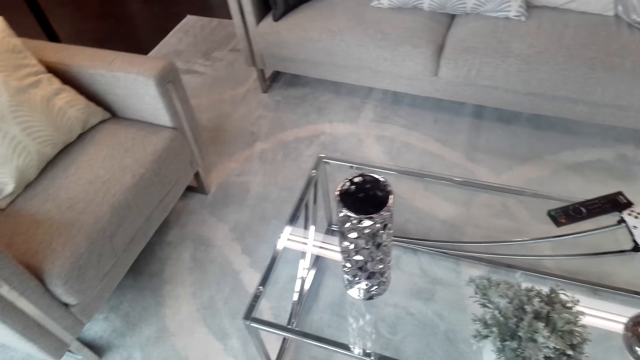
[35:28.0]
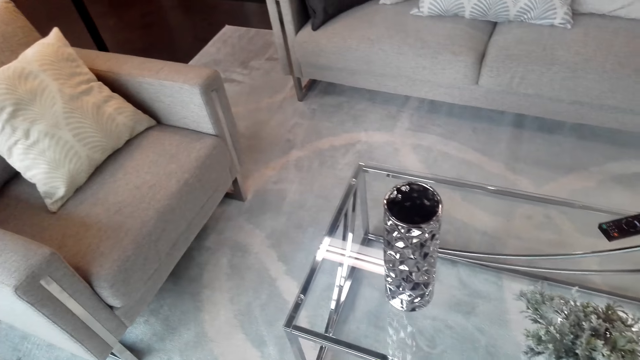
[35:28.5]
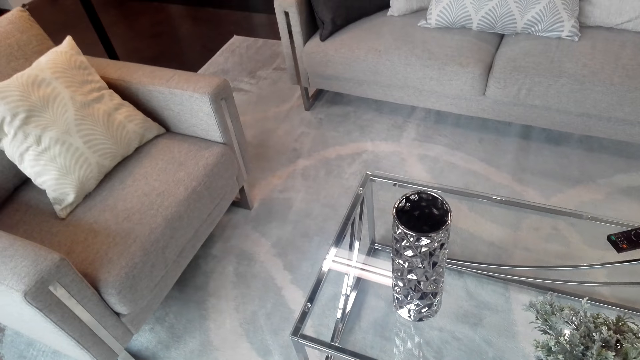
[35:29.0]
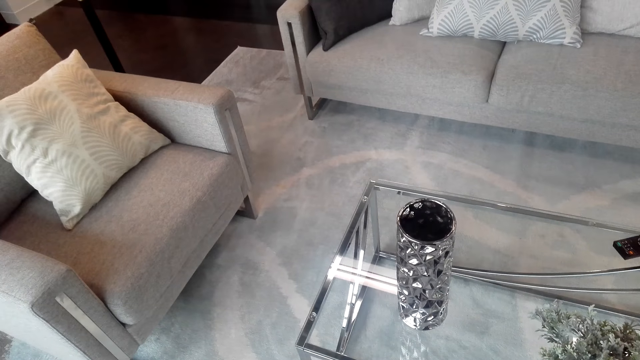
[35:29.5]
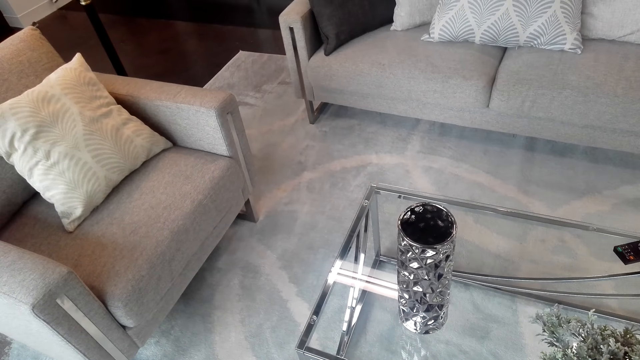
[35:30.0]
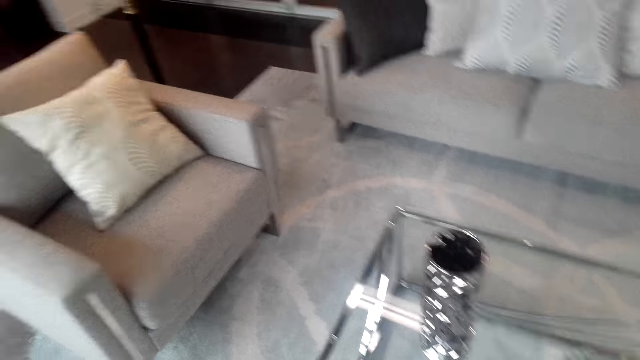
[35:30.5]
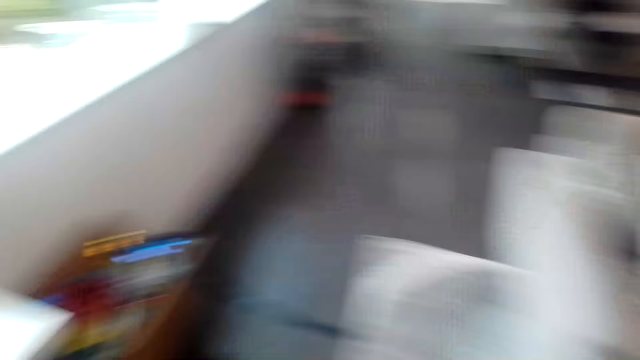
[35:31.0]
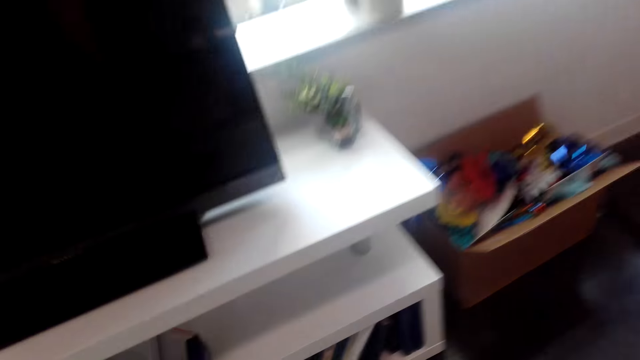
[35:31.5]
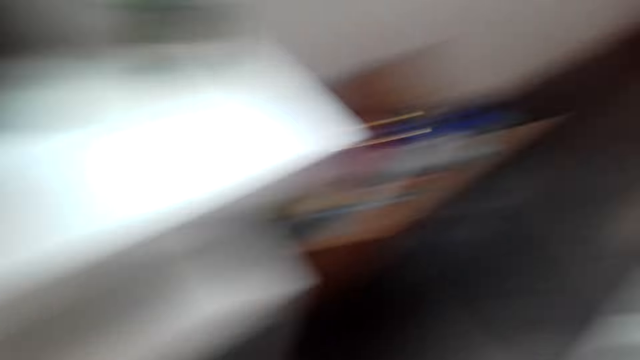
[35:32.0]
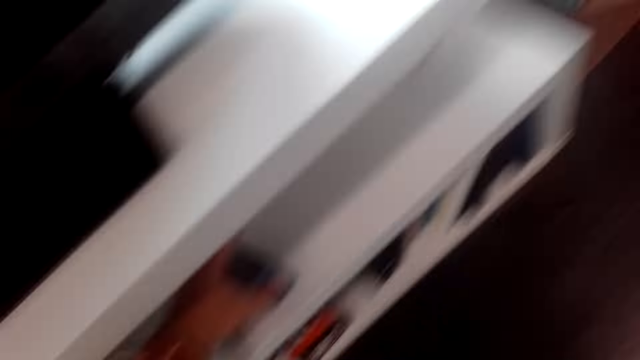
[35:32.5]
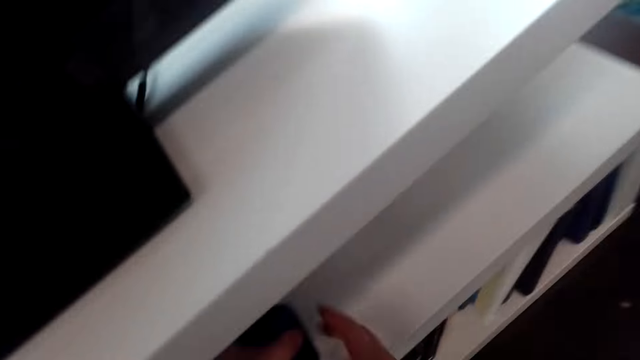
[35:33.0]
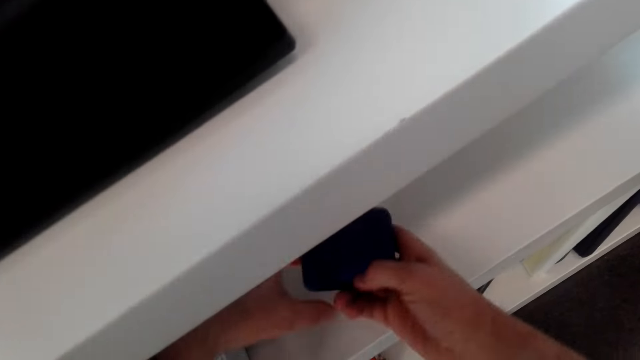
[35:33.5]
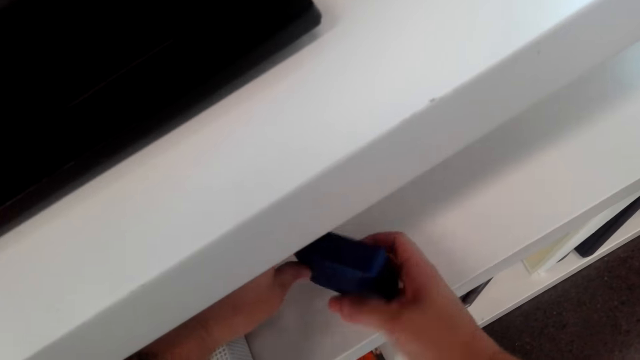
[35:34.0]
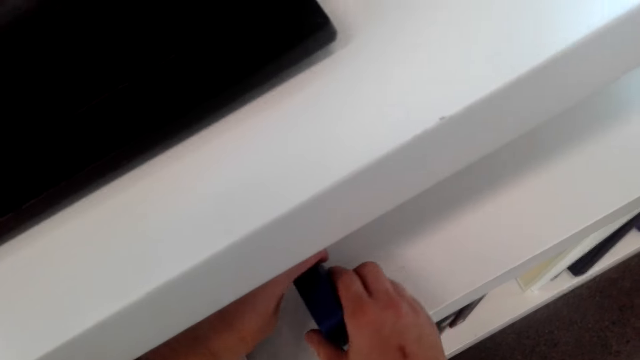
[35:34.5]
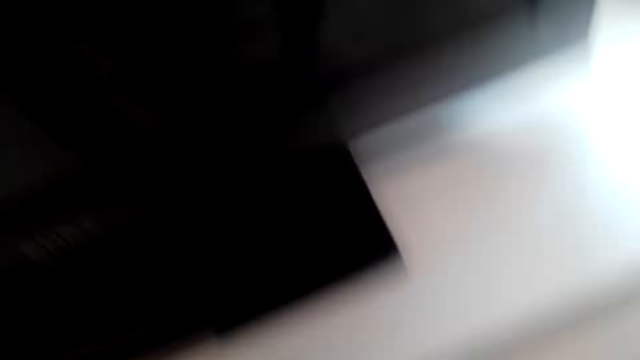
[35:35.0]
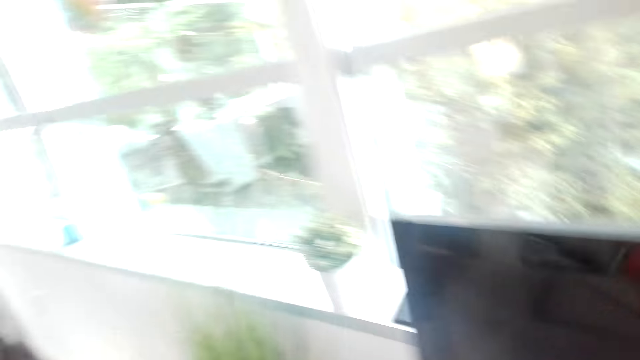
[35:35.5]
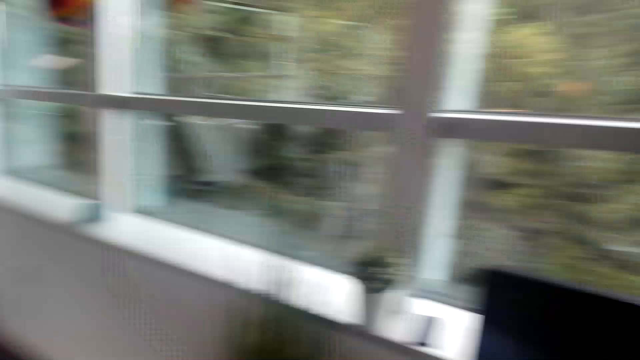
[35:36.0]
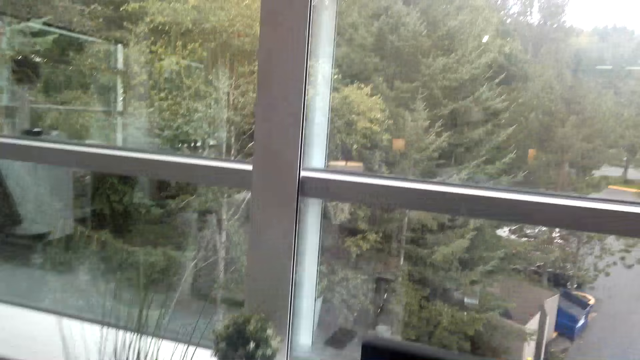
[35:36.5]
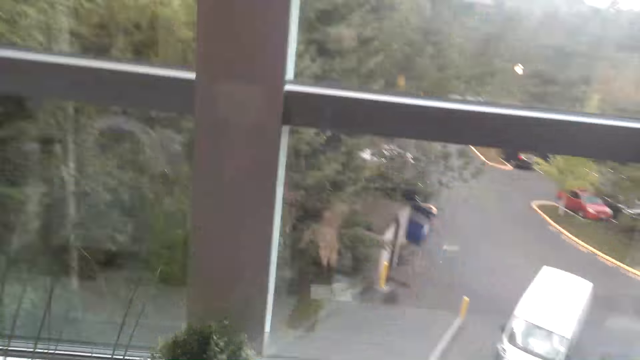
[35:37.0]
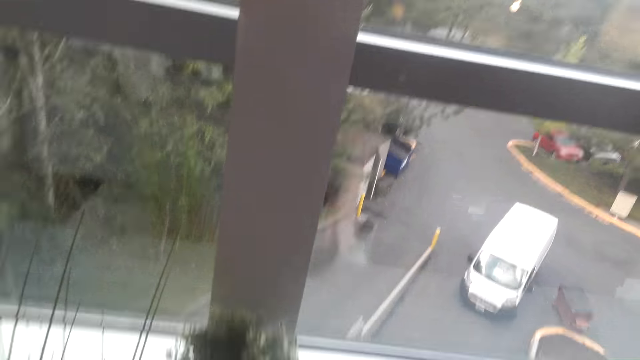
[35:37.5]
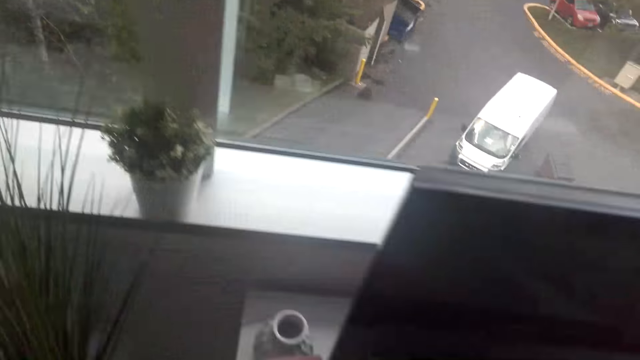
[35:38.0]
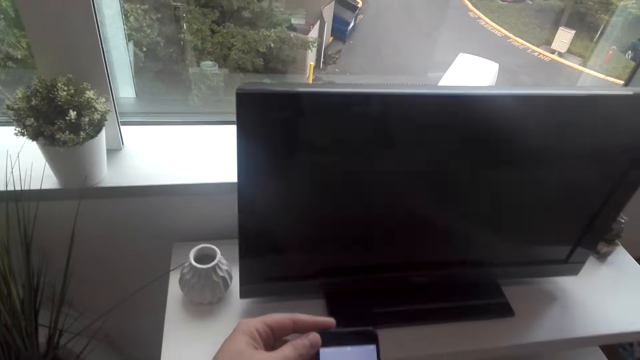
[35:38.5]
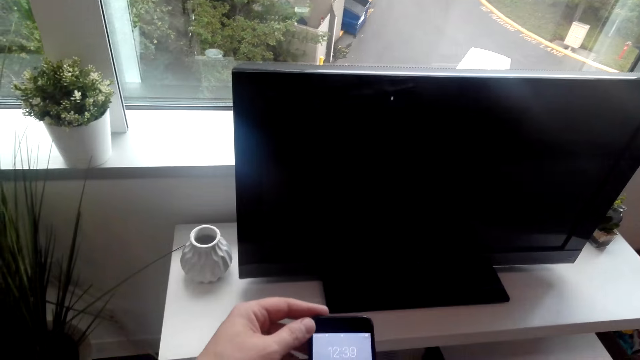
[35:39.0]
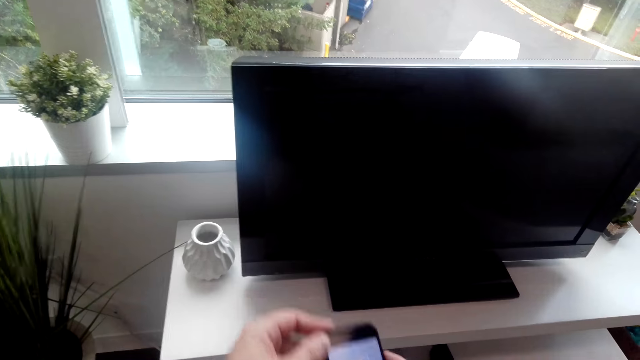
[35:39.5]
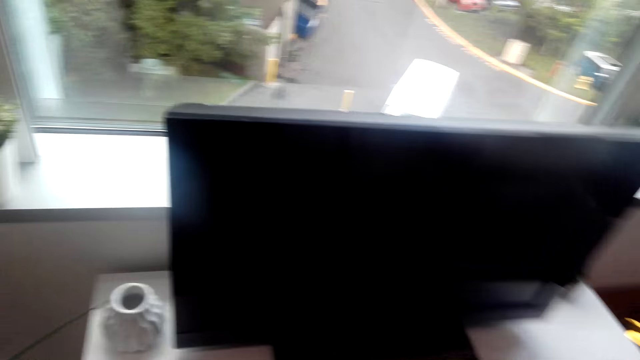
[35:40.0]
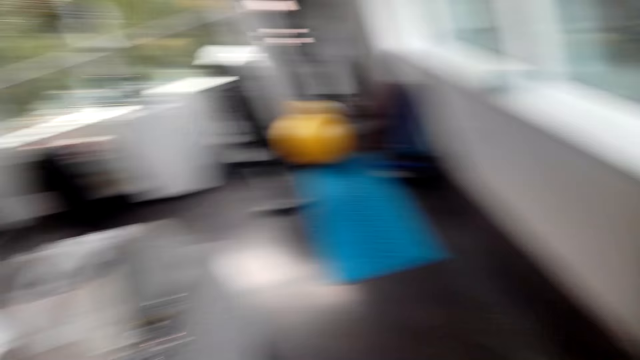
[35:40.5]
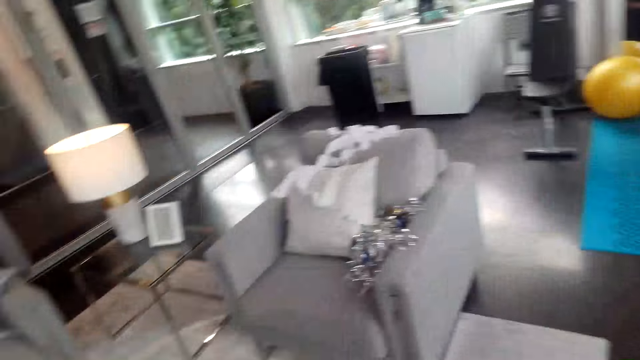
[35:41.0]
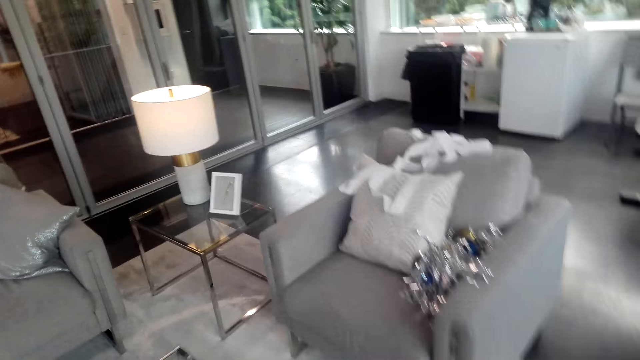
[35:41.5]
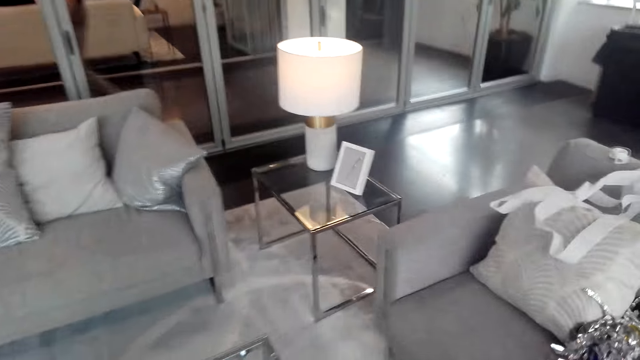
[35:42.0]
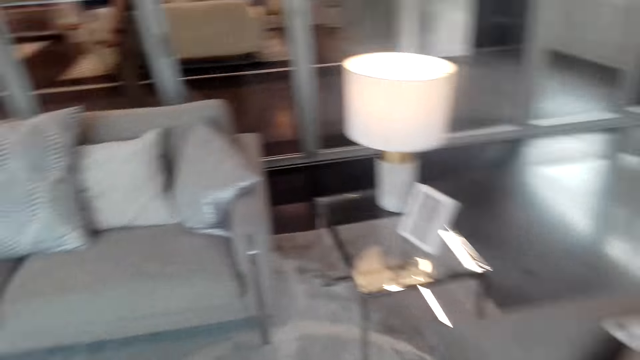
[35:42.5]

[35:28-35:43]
The camera wearer looks around the house. They hold something with both hands. They touch something. They walk around the room. They look around the house. They operate the phone. They hold the phone. They walk around the room.

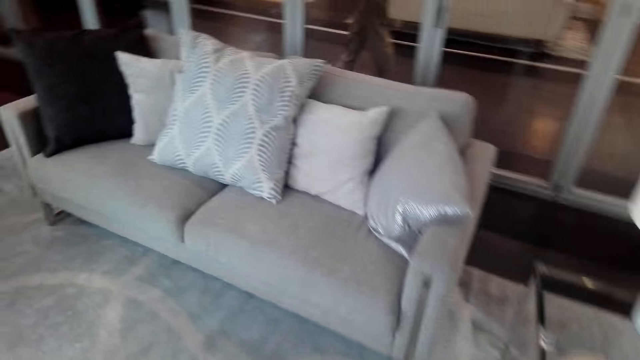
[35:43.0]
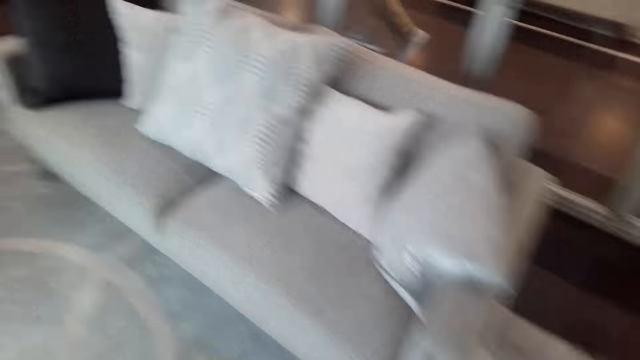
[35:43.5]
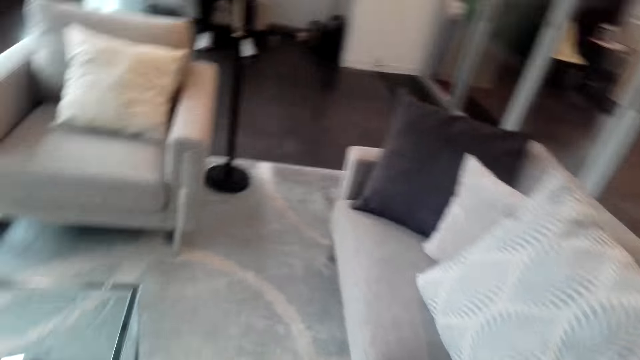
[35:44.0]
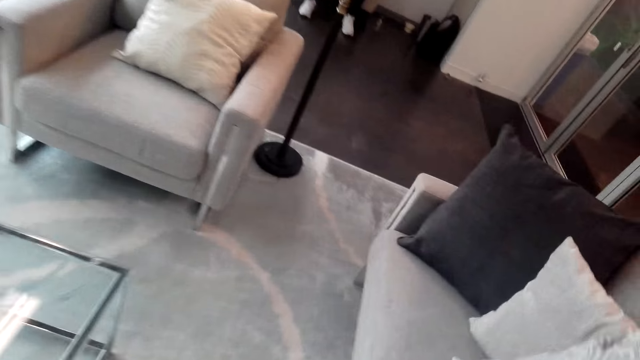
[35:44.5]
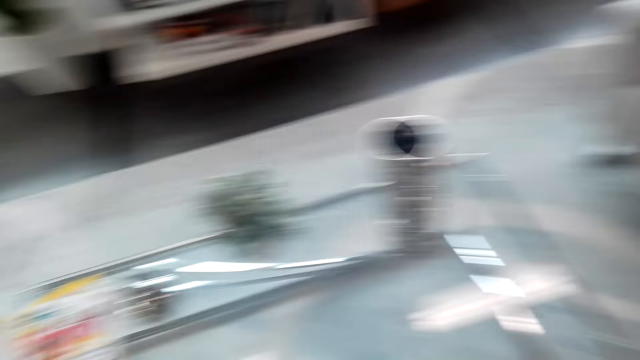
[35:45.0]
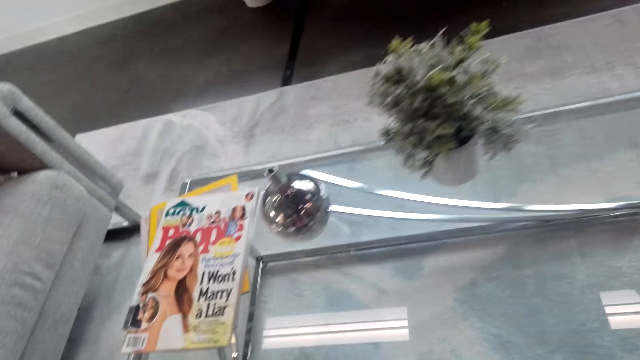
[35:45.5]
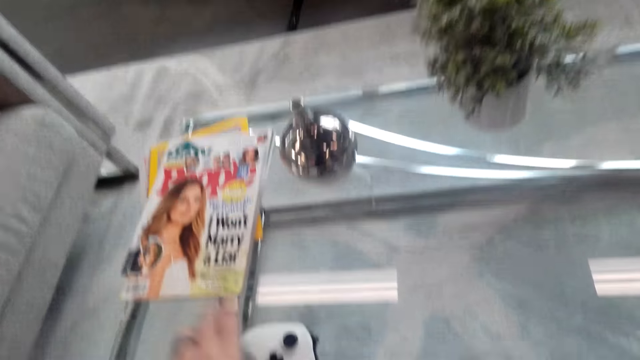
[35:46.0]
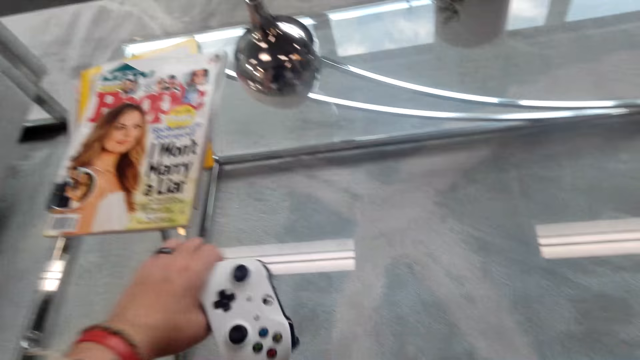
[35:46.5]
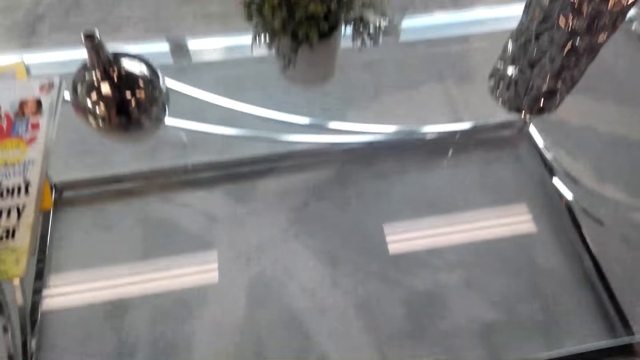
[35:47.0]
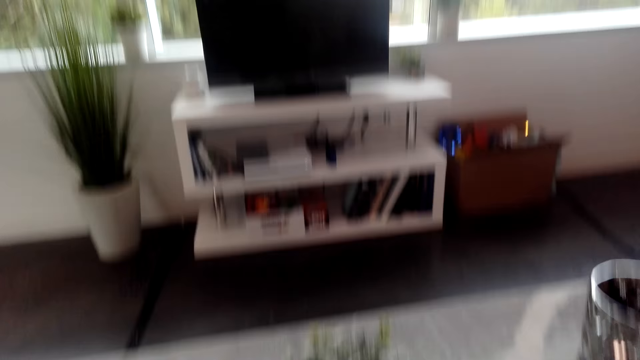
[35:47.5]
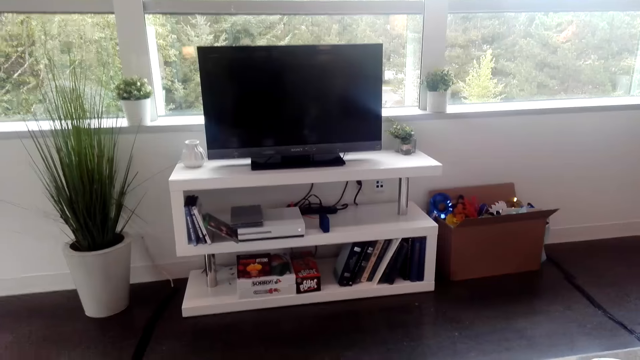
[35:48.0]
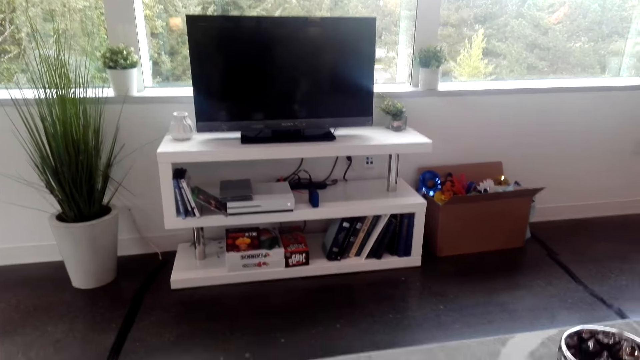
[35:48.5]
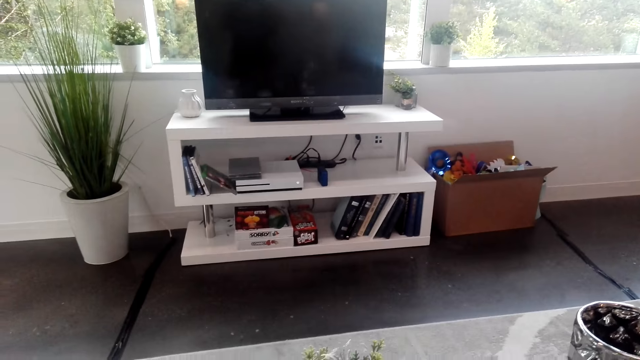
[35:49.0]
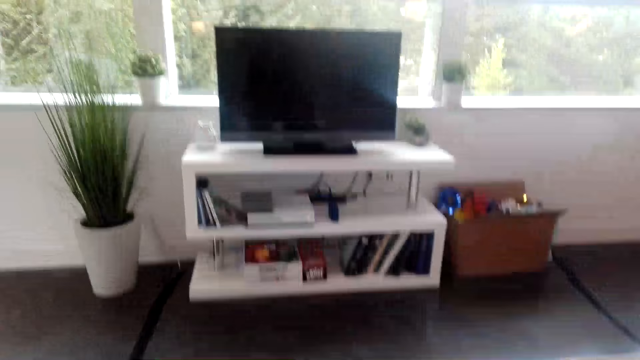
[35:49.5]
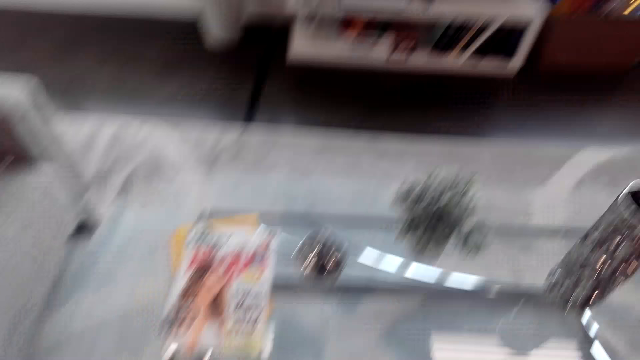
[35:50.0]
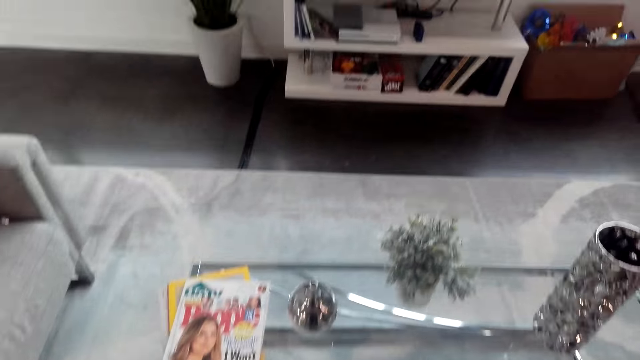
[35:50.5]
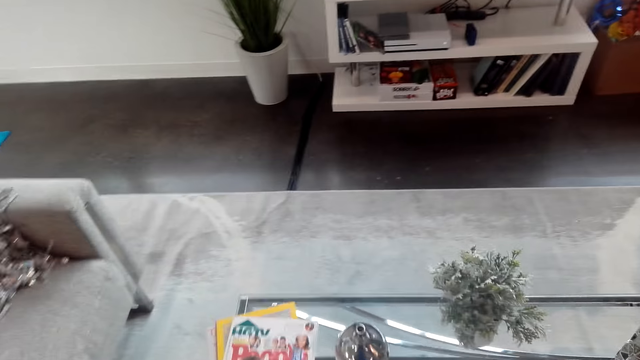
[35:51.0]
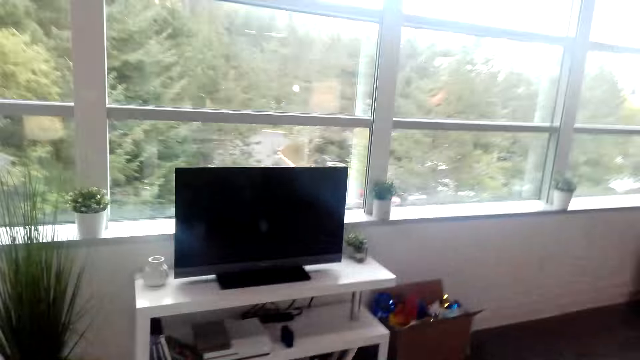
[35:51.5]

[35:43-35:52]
The camera wearer takes the PlayStation controller from the table. They walk around the room. They sit on the couch.
